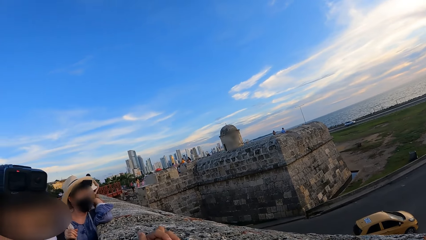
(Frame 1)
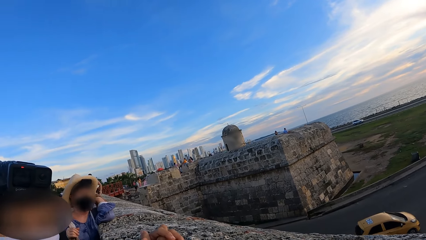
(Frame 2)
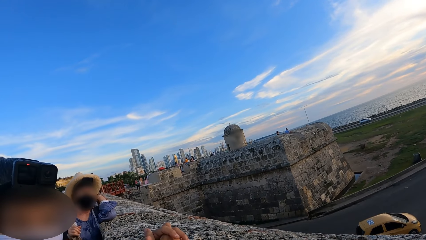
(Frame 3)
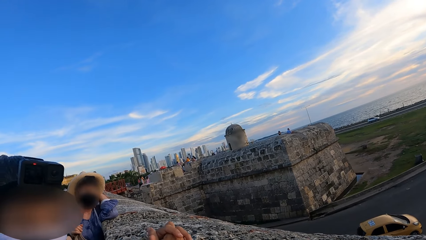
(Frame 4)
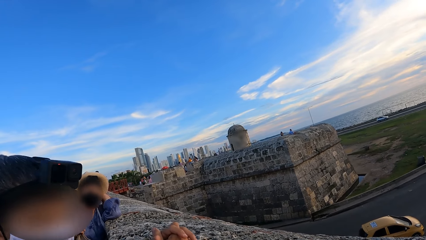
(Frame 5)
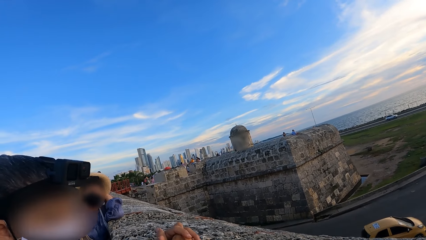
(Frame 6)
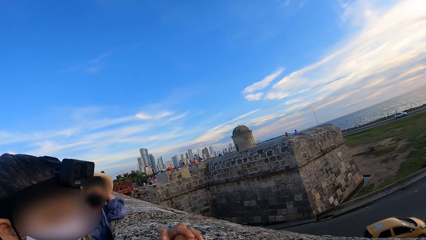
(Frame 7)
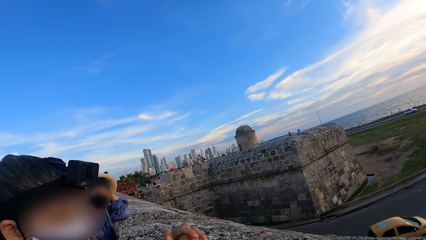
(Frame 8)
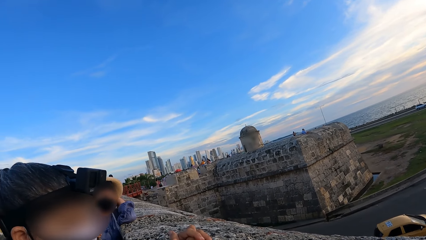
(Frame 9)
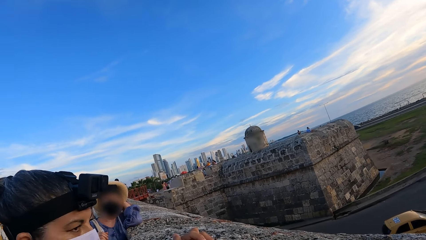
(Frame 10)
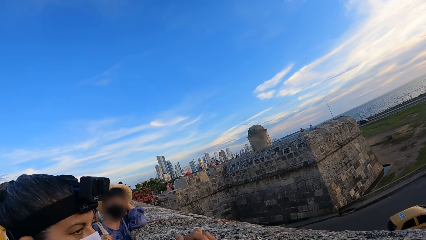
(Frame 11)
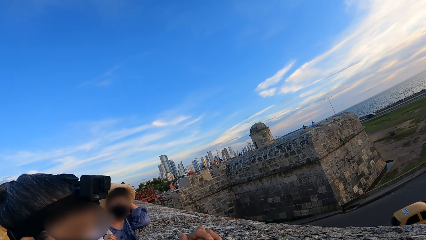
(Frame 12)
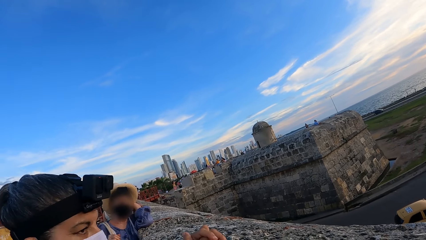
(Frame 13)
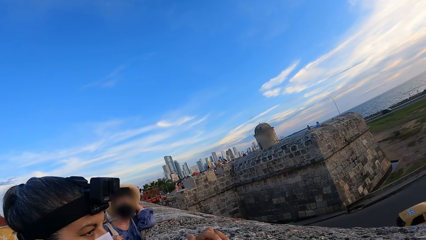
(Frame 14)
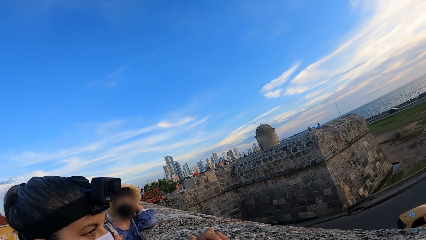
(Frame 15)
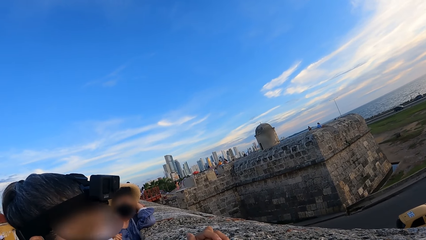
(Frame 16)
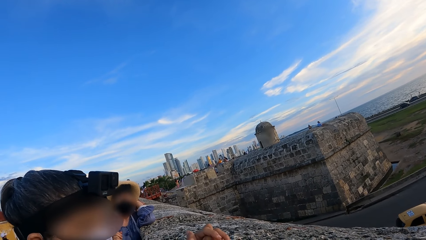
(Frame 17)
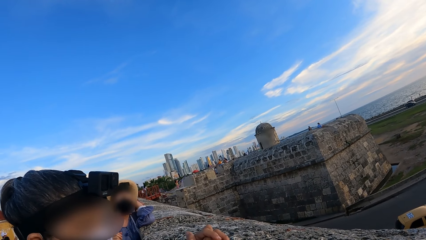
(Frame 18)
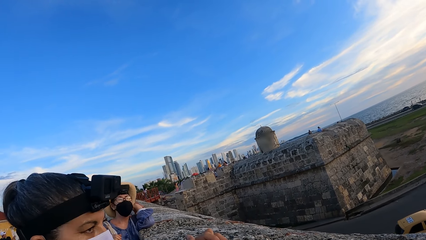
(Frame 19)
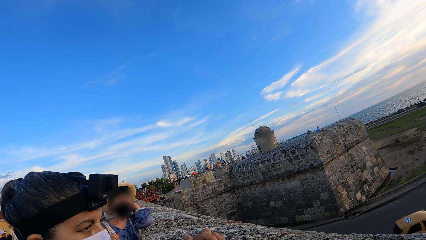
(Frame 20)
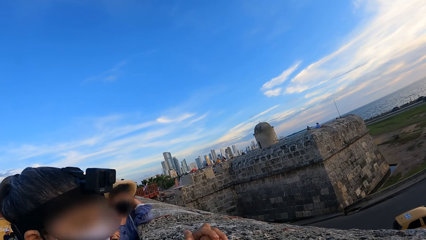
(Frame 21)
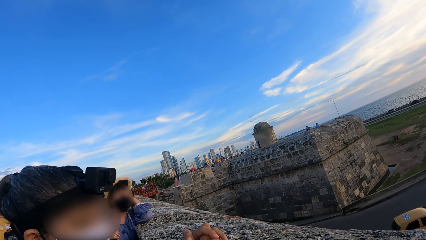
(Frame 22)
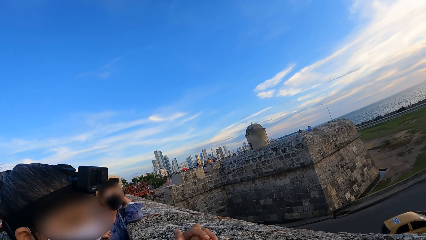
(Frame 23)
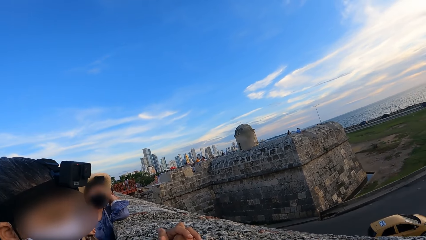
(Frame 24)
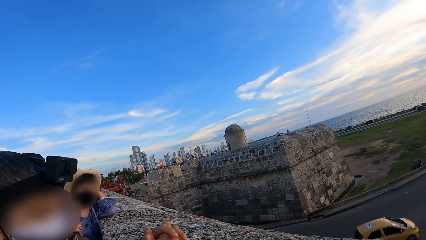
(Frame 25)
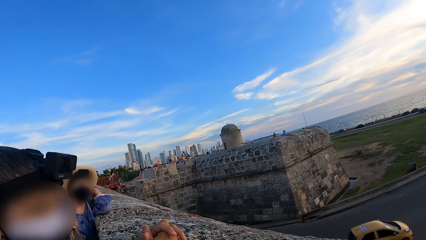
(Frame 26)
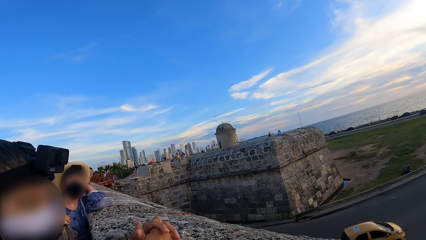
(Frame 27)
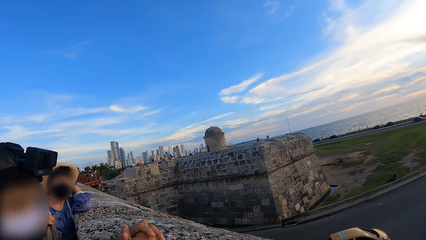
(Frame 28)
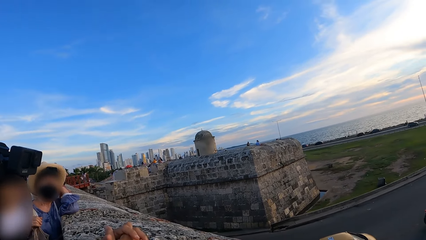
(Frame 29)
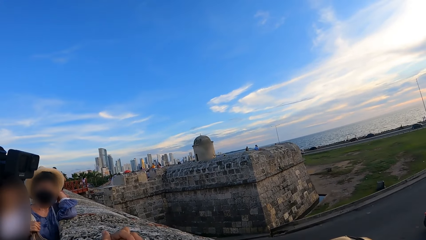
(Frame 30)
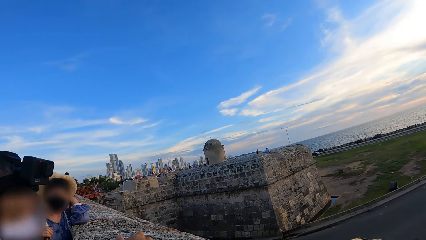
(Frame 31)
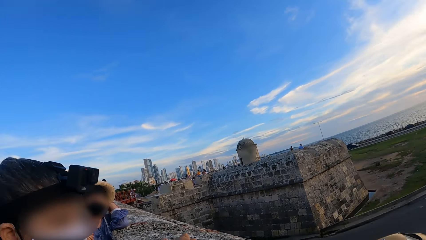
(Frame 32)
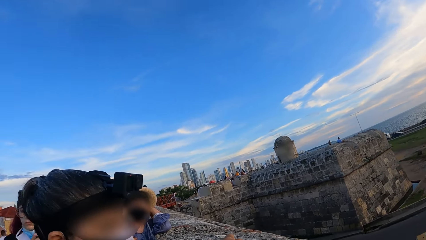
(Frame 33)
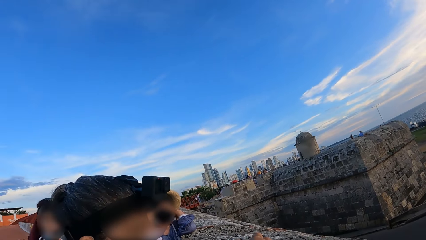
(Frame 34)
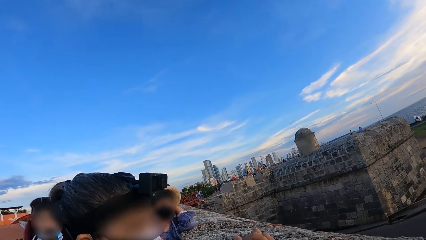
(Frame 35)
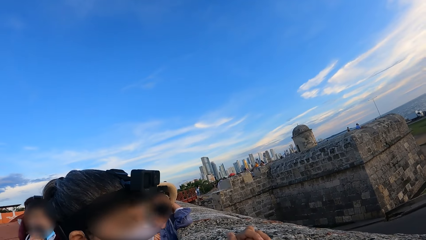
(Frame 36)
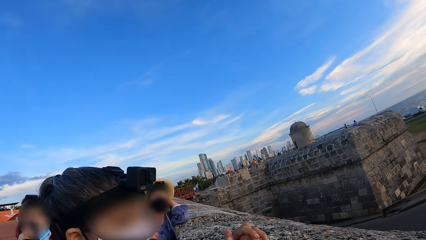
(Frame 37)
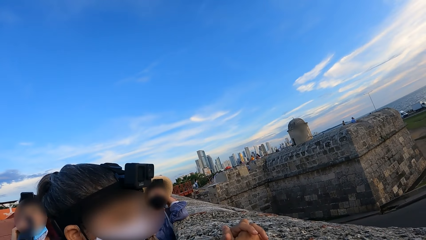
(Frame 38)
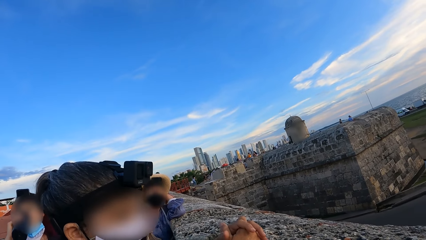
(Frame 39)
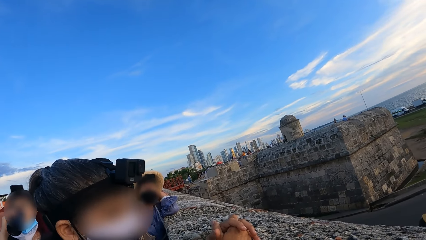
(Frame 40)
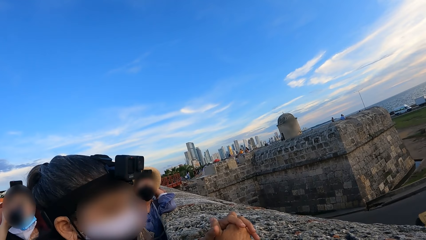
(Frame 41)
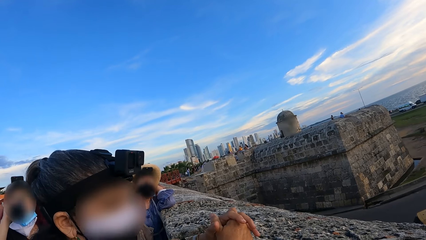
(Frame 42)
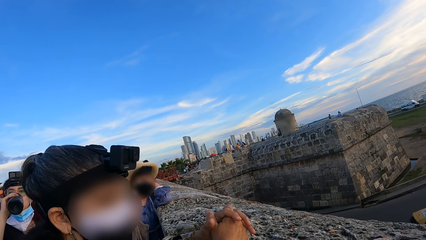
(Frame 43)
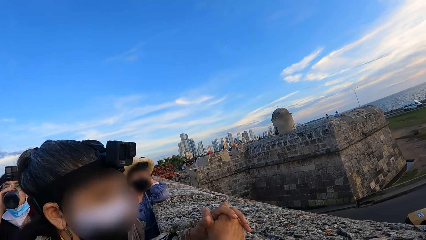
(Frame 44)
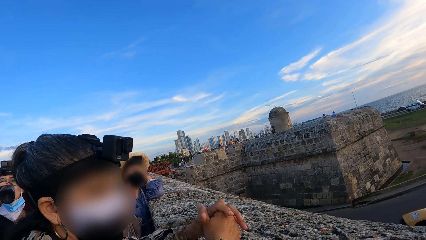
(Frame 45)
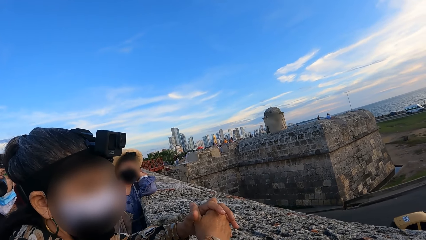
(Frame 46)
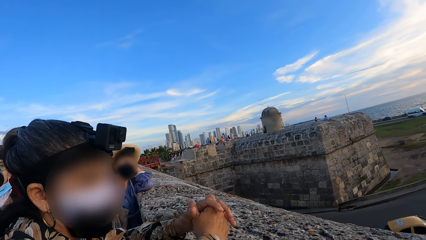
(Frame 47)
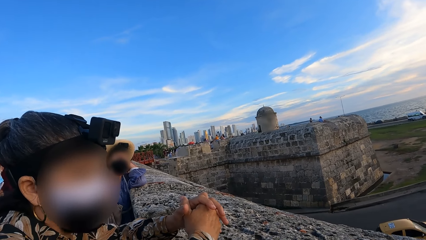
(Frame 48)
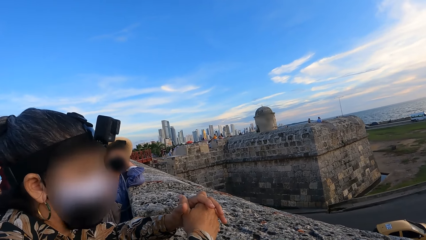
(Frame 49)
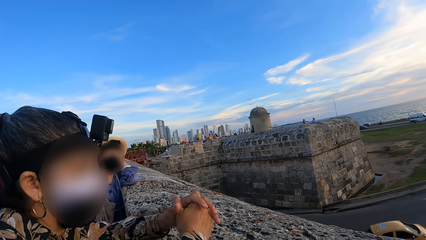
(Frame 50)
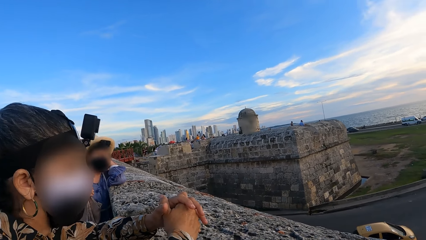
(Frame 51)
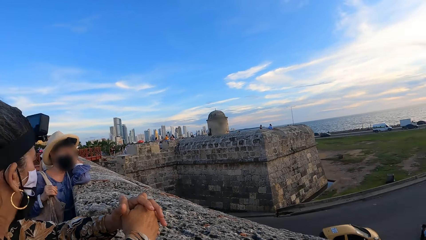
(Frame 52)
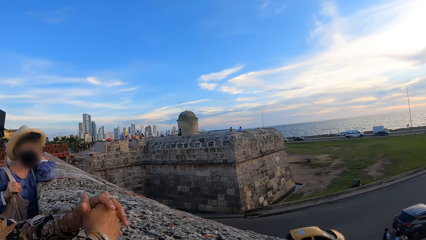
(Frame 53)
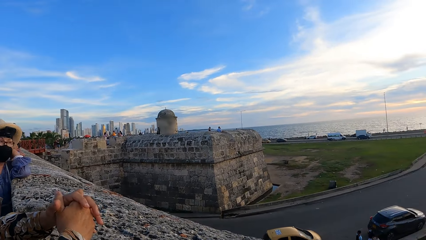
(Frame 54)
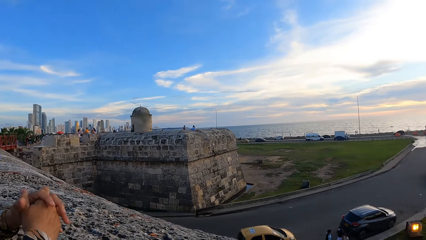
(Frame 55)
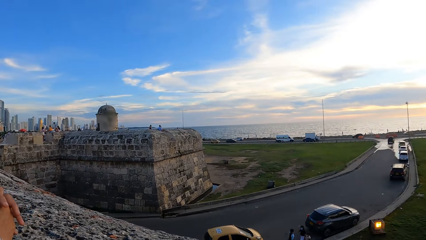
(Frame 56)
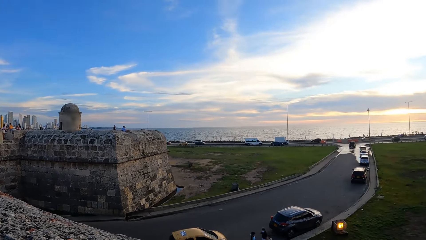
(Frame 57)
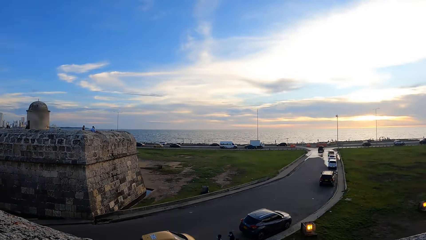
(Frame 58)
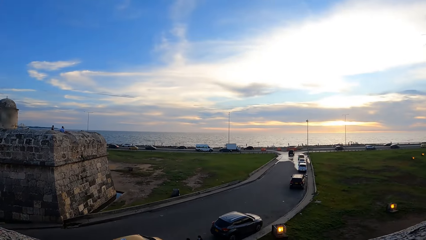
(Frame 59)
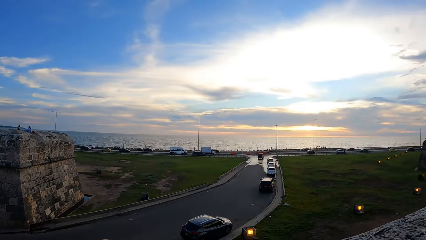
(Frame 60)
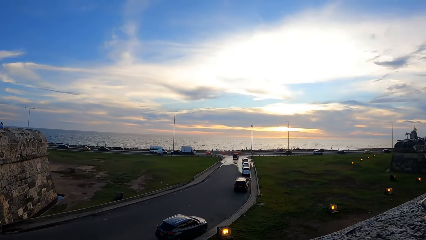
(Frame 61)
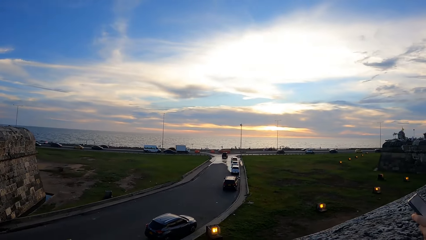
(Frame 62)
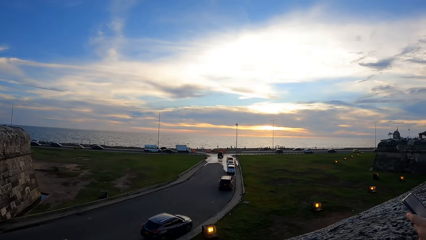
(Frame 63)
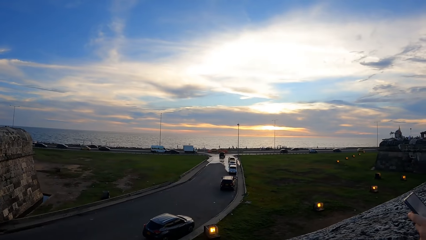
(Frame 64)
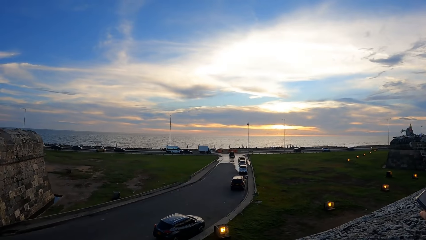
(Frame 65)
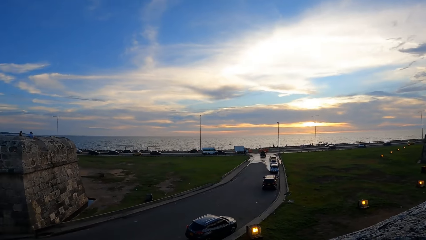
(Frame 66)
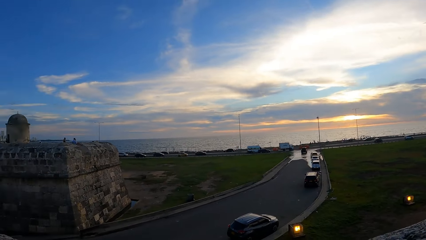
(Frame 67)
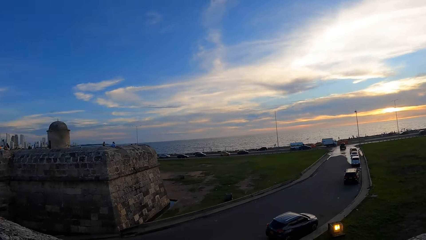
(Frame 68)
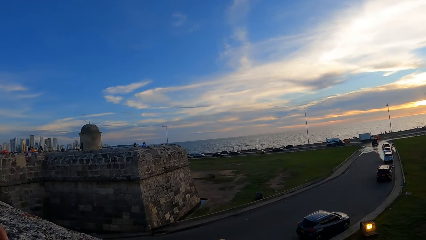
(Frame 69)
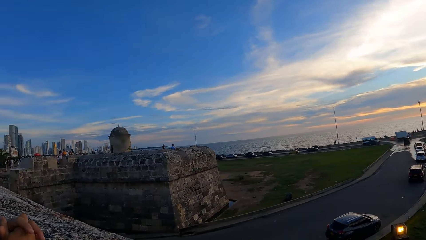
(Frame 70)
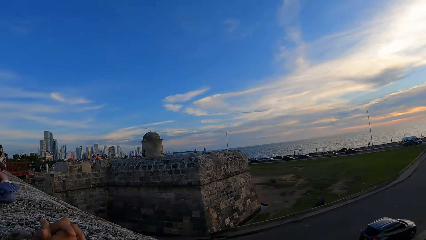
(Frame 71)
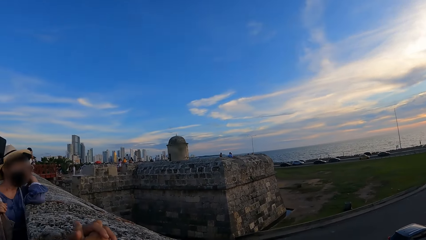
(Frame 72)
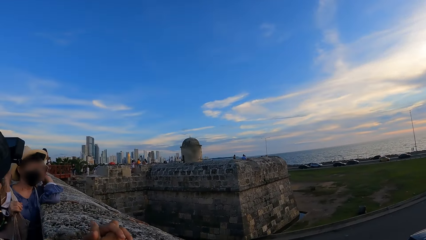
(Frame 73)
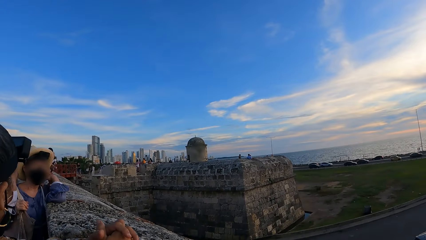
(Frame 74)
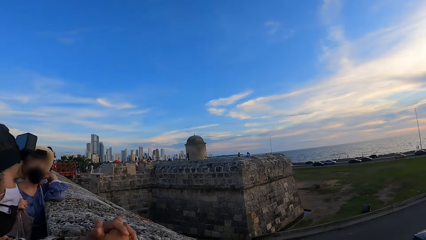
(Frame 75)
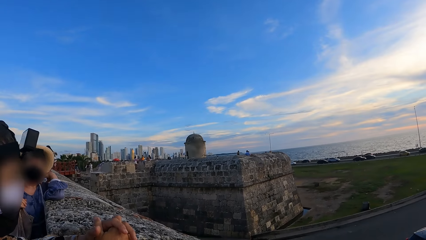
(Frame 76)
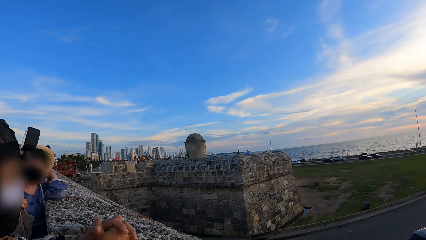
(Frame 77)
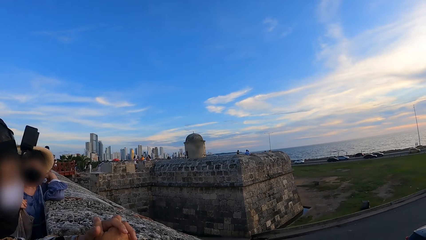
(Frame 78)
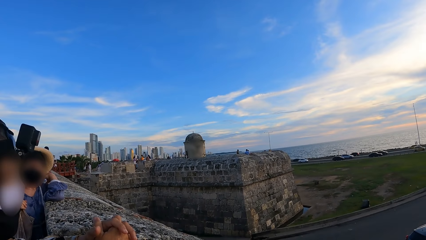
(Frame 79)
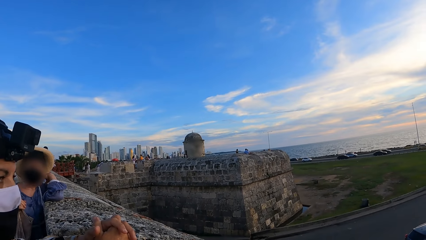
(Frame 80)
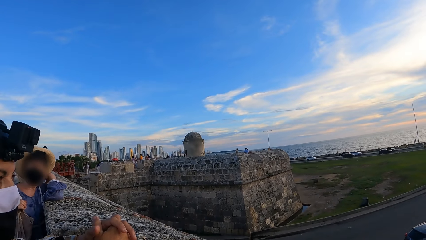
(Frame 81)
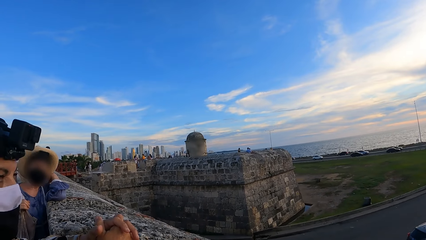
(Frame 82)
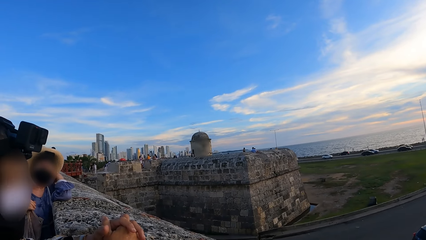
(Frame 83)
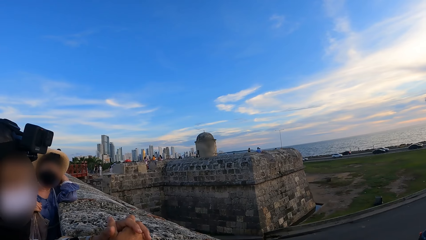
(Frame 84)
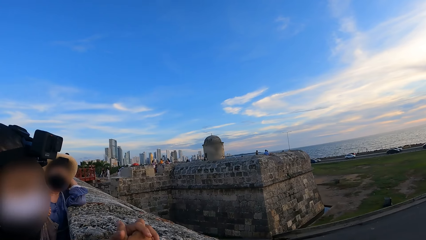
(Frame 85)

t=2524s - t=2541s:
The camera wearer interacts with a lady. They look around a bridge. Another lady interacts with the camera wearer. The camera wearer looks at vehicles on a road. They look around the road. They interact with a person.
